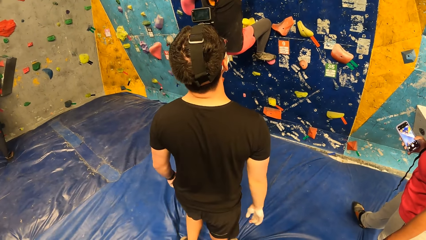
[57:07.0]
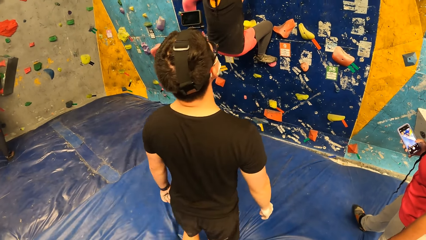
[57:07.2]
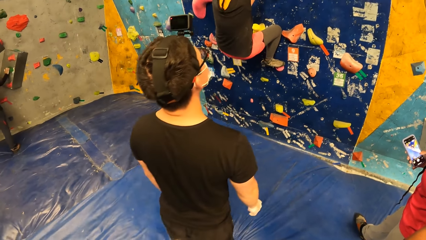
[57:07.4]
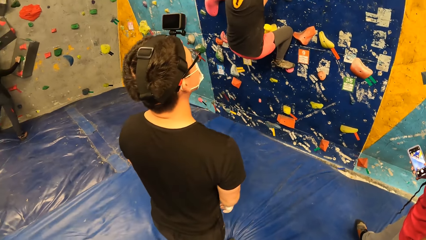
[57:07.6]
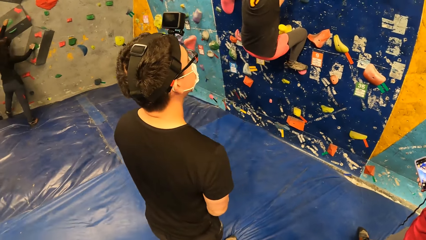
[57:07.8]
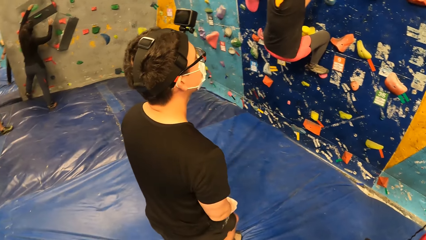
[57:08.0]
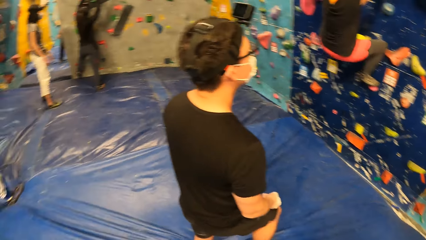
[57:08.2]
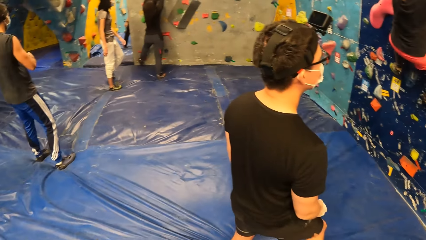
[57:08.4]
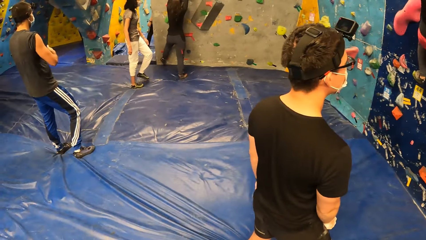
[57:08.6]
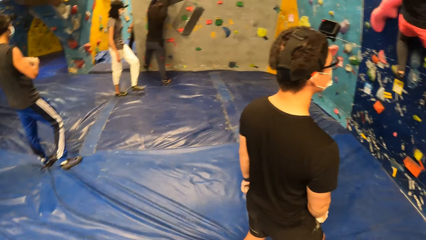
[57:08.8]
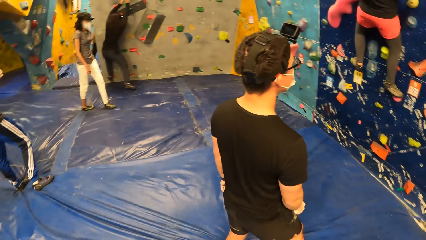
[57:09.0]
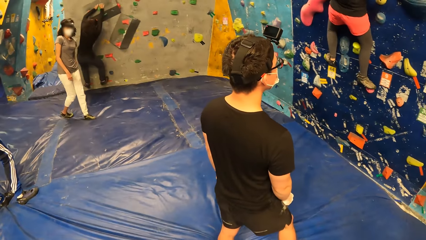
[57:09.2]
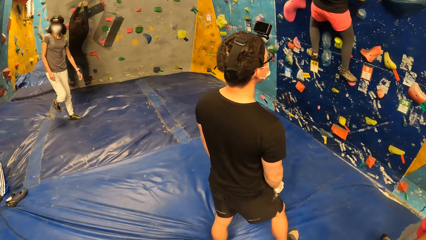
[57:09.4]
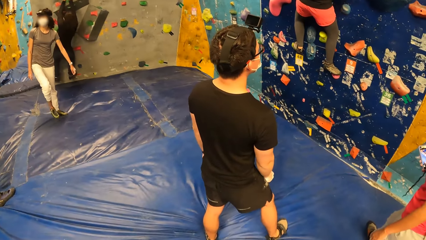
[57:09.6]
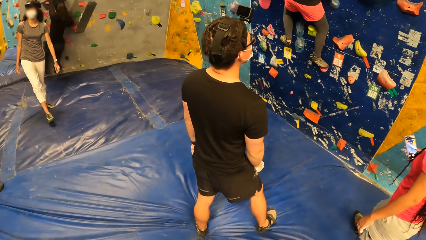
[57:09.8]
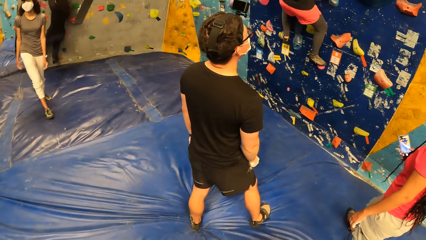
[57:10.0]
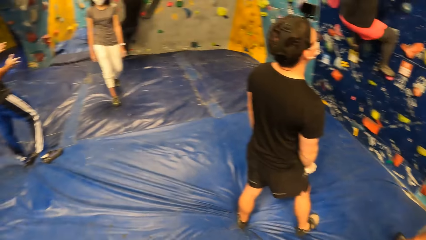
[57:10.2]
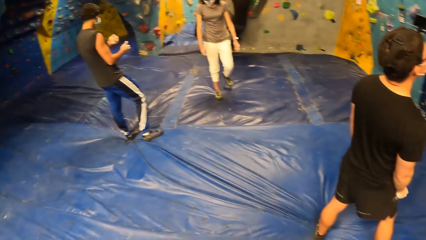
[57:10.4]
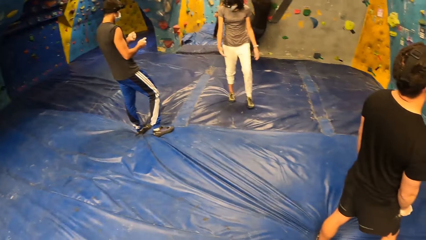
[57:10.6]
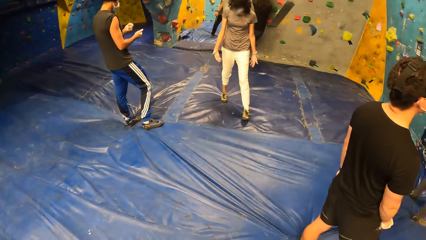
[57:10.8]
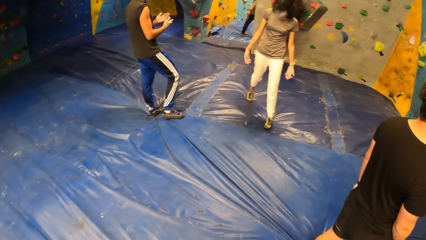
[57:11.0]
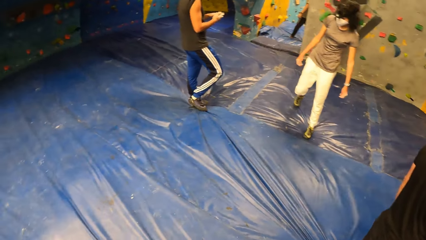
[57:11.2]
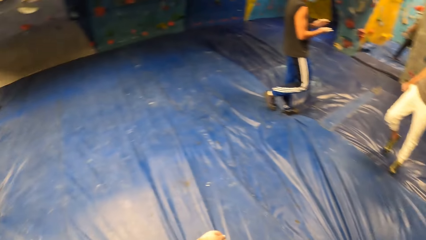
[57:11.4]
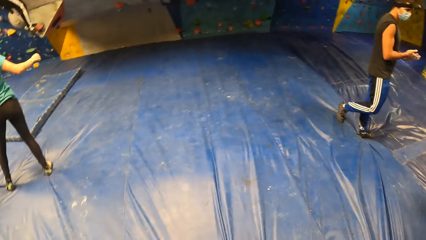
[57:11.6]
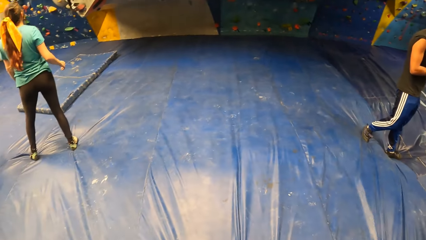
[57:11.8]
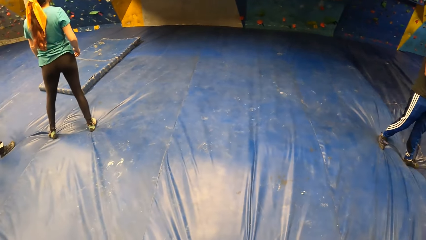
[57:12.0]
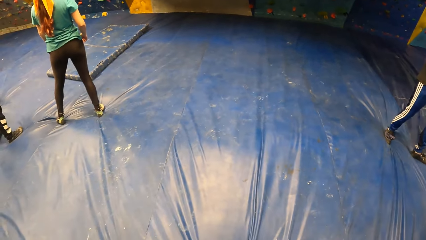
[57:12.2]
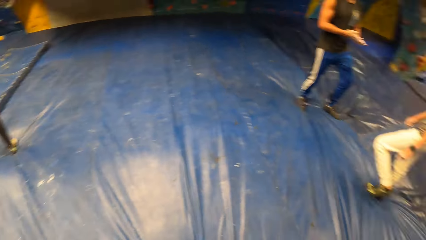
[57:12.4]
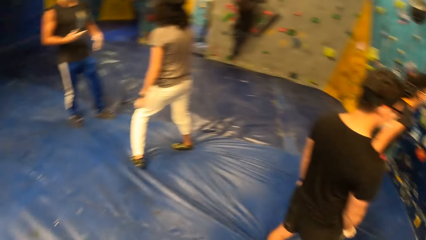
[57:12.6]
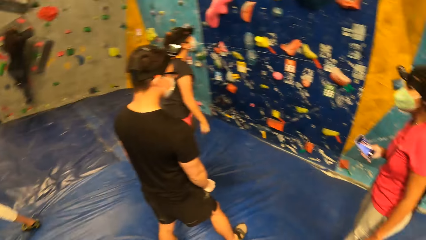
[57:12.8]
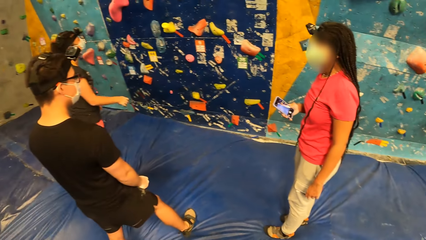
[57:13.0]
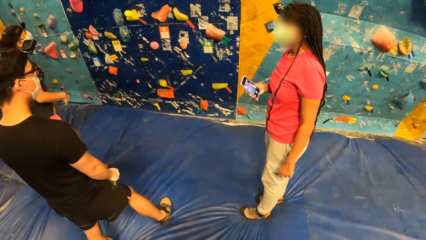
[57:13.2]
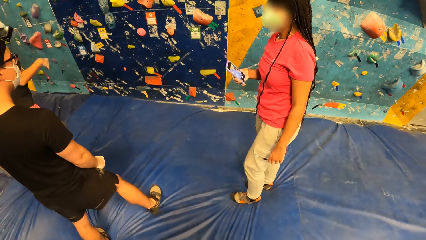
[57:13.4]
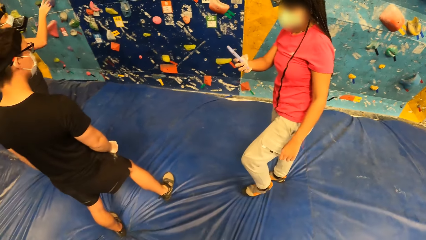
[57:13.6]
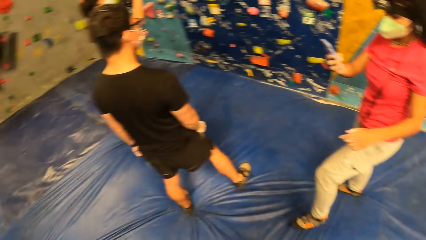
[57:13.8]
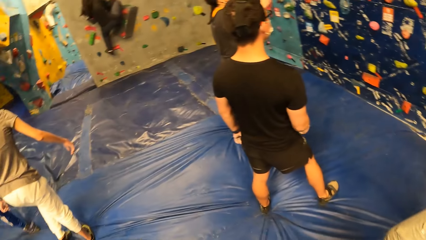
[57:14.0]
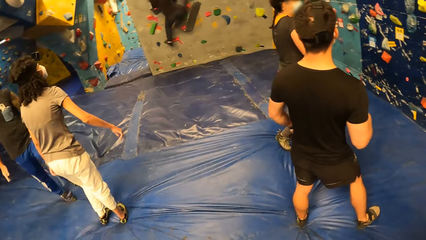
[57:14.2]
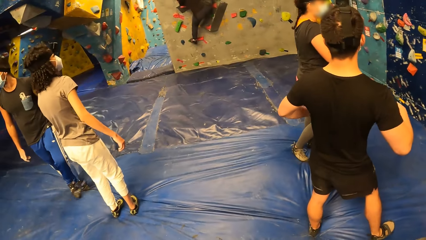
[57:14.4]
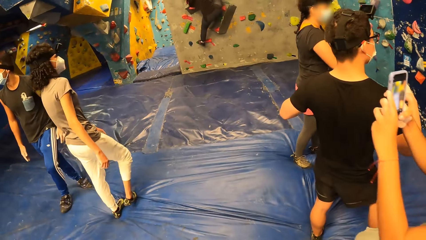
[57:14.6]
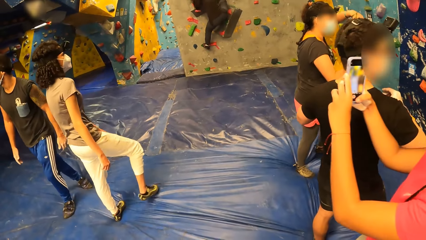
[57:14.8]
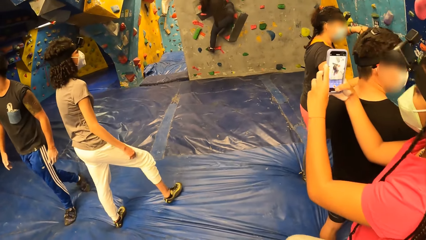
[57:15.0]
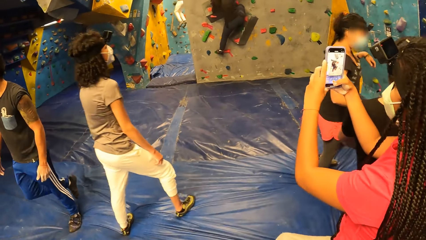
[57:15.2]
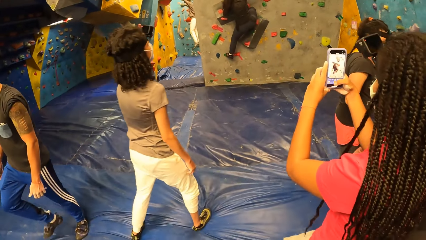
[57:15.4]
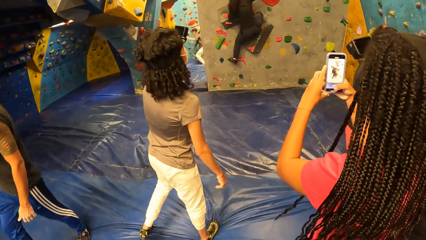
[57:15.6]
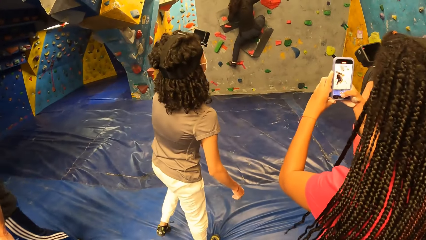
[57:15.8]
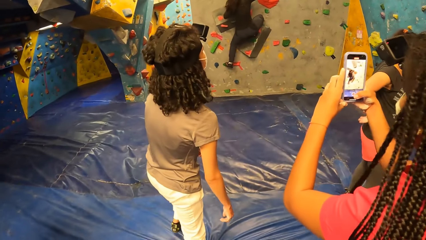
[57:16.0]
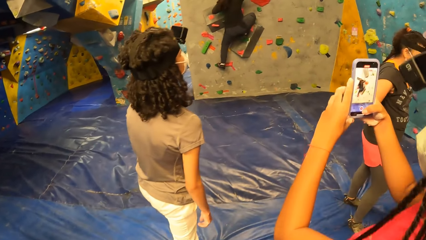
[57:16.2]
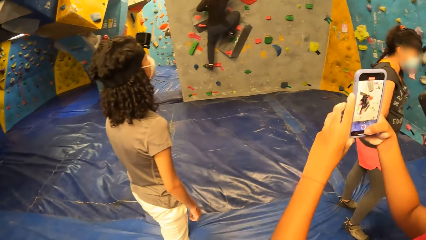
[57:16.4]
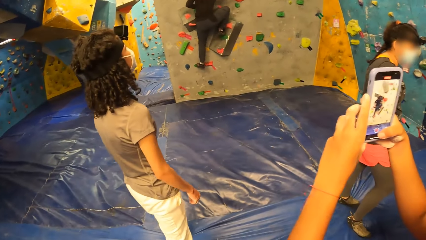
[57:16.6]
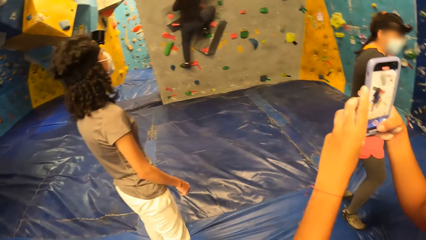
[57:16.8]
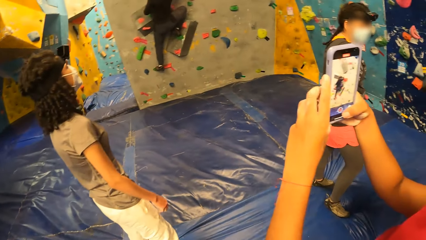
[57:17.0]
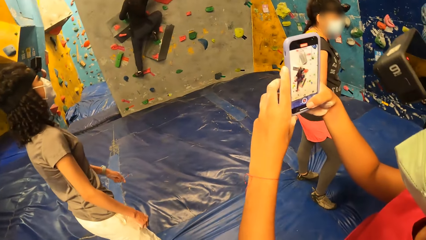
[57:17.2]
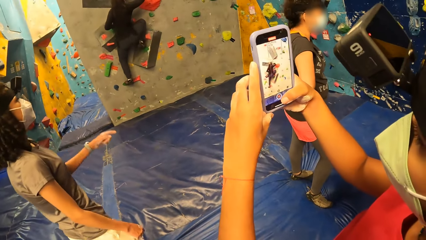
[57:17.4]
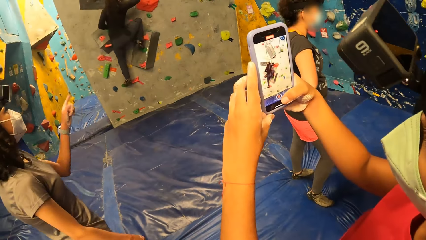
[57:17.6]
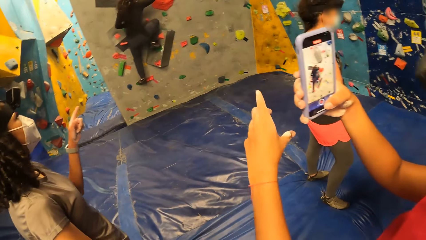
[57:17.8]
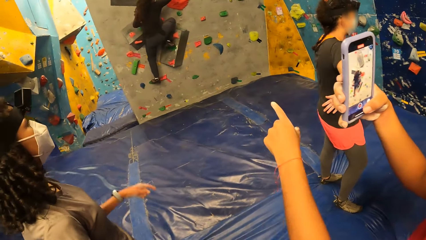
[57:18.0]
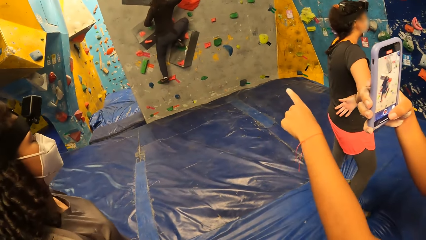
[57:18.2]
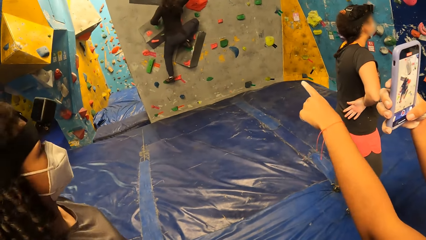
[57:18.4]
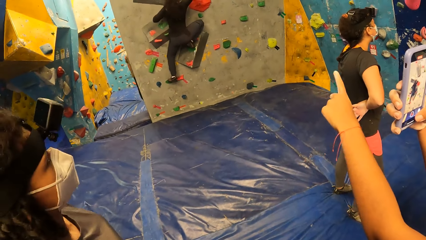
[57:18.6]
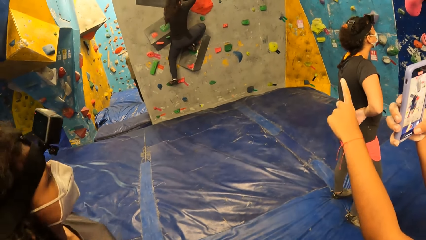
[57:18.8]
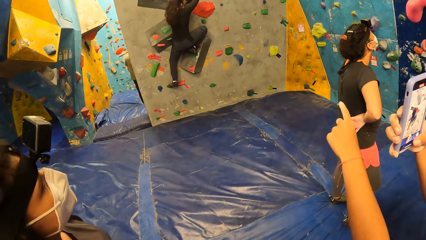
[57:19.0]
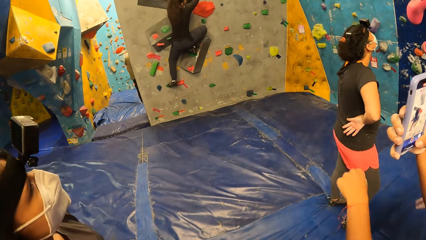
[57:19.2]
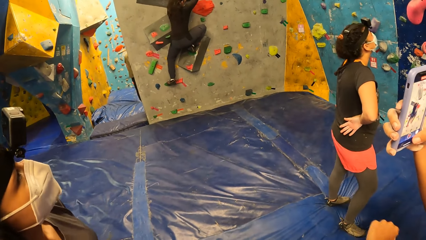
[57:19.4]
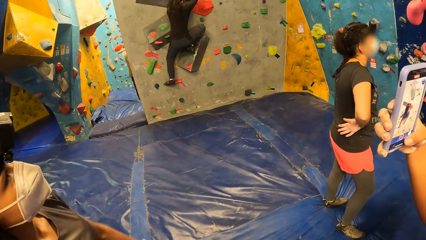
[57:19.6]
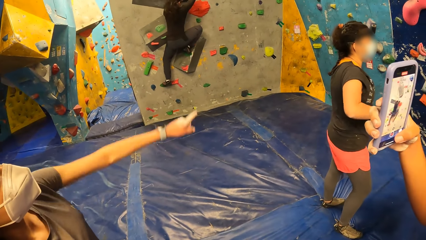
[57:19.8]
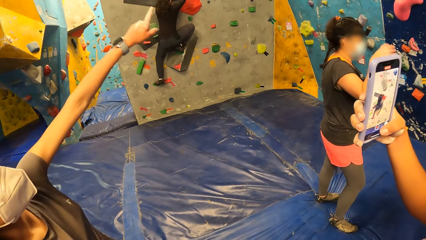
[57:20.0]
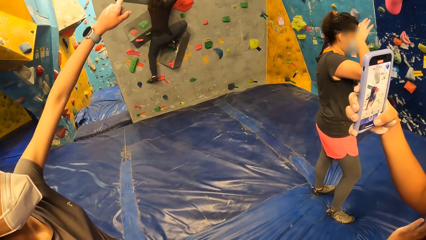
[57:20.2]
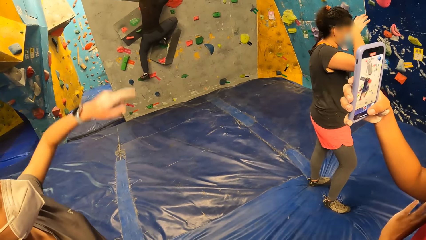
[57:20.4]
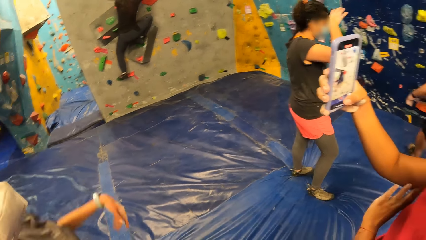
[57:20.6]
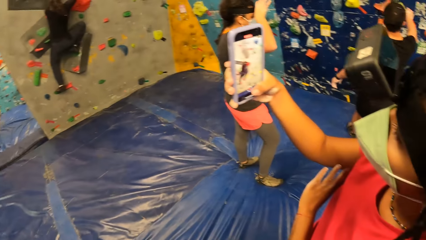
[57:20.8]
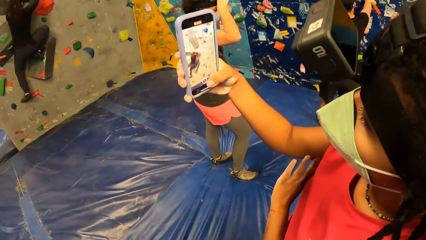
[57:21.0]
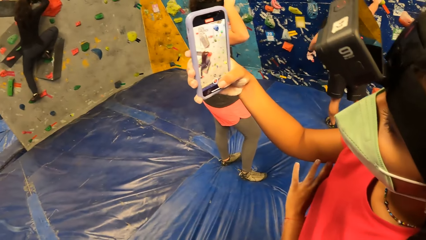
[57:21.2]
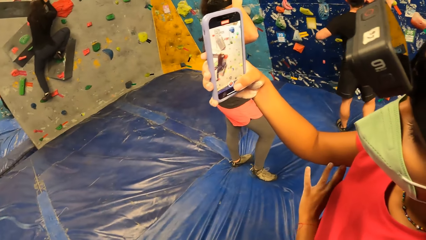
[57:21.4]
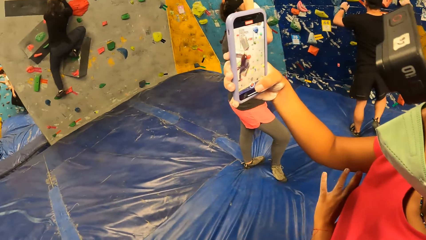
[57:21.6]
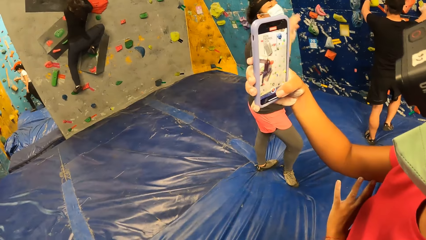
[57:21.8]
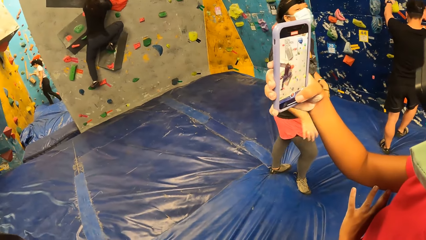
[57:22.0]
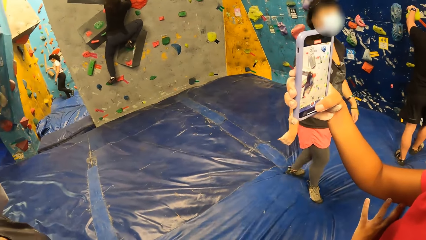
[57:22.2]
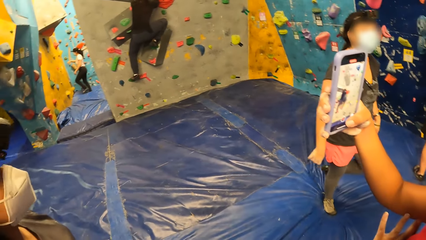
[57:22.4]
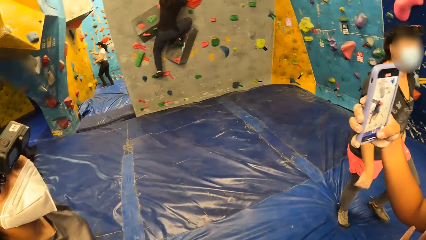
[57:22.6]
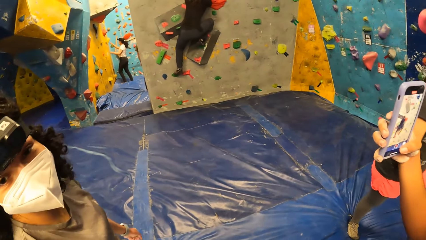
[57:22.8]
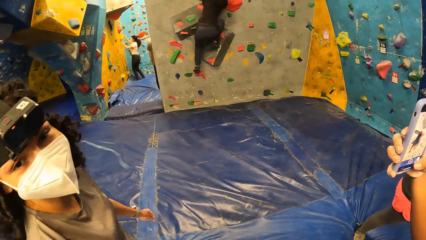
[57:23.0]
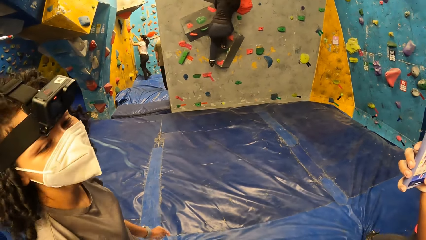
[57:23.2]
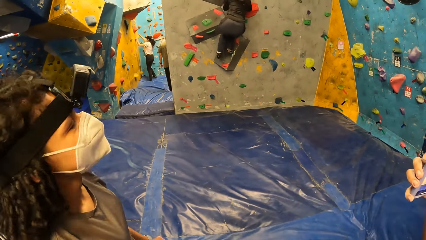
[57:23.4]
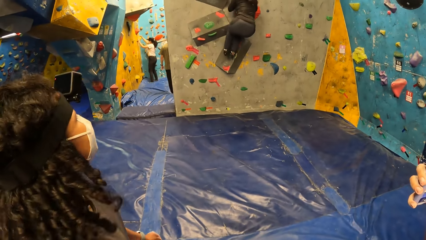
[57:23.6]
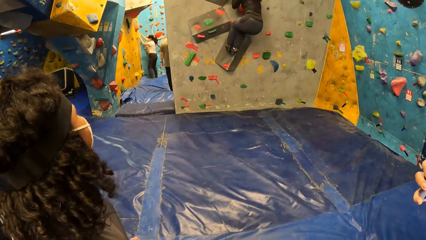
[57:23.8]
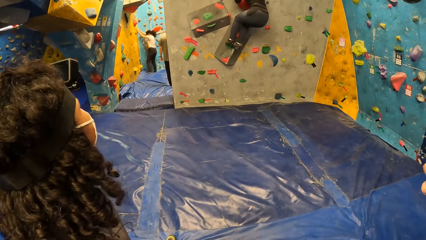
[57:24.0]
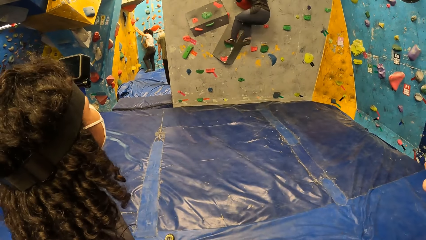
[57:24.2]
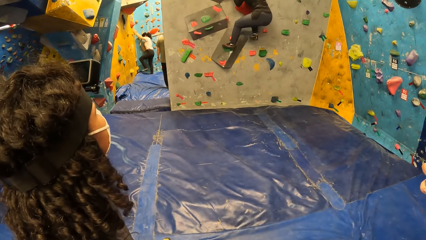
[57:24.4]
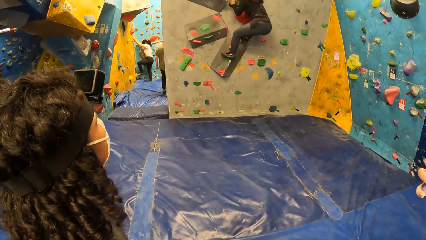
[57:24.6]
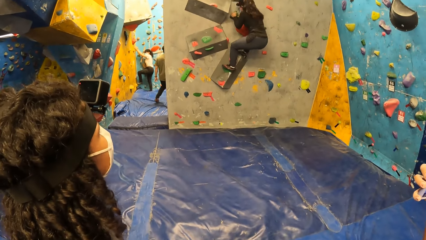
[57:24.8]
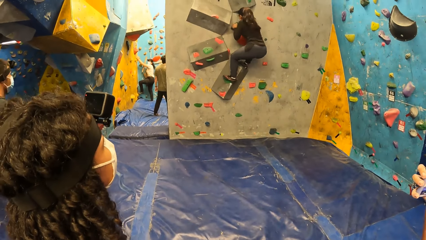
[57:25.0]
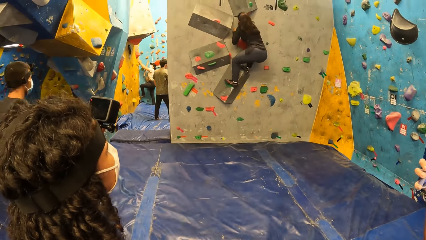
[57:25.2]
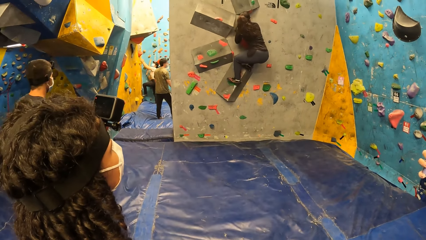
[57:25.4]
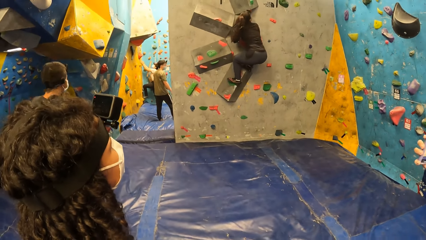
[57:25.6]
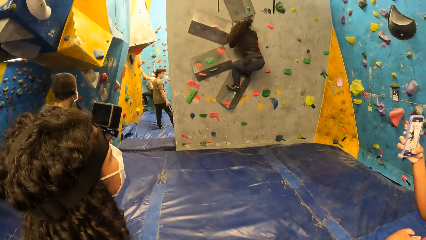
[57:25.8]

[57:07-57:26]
A woman climbs the wall with both hands on the hand holds. Another woman holds the phone with both hands. The camera wearer walks around. The other woman records the first woman on the wall. The camera wearer looks around. The other woman holds the phone with her right hand and points at the first woman on the wall with her right hand. The camera wearer stares at the phone. They look around.
